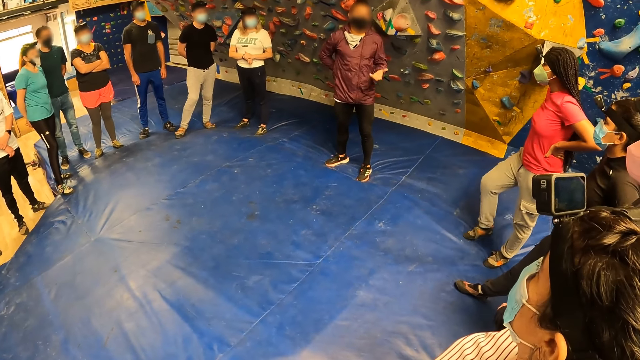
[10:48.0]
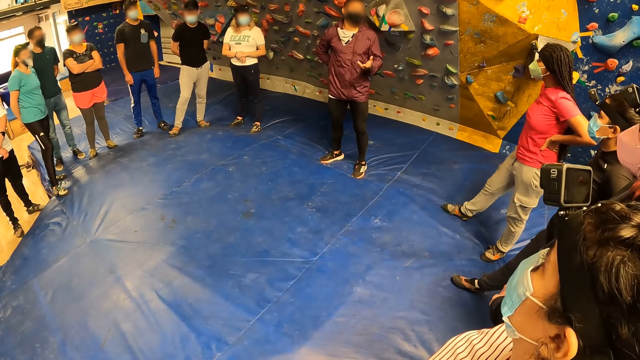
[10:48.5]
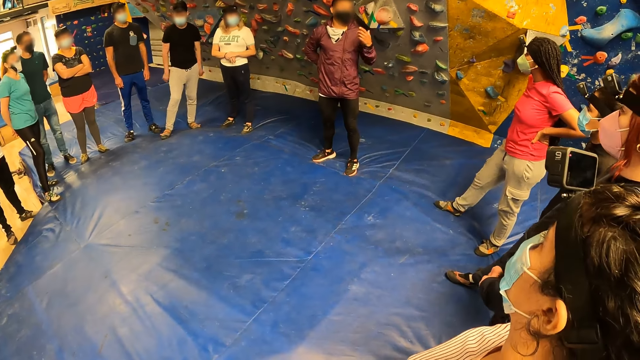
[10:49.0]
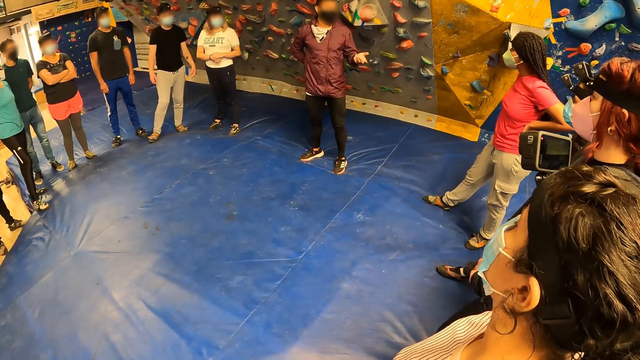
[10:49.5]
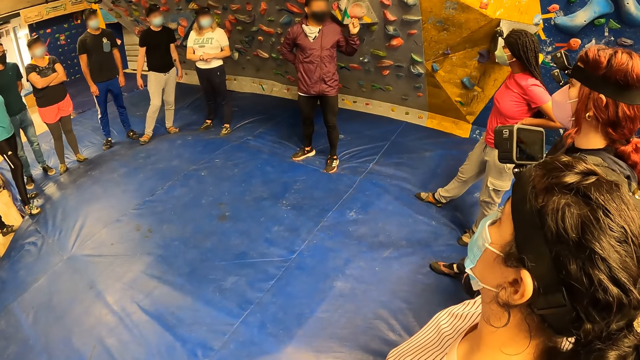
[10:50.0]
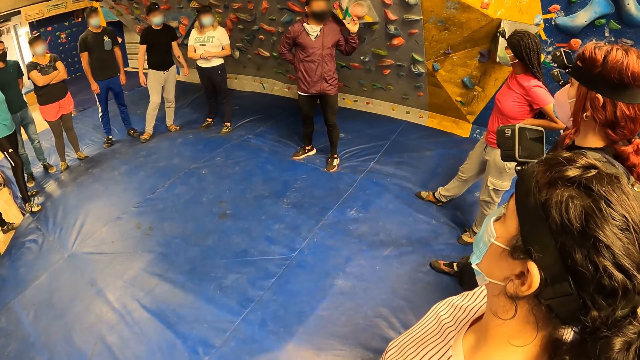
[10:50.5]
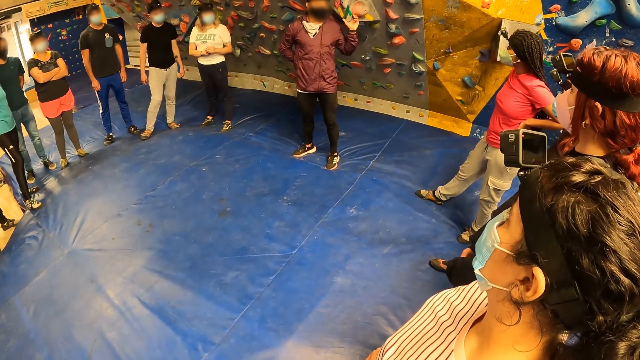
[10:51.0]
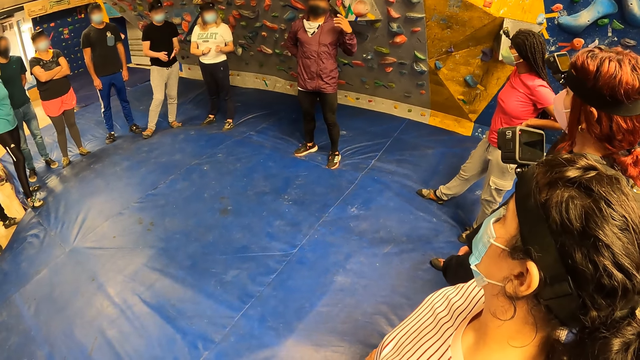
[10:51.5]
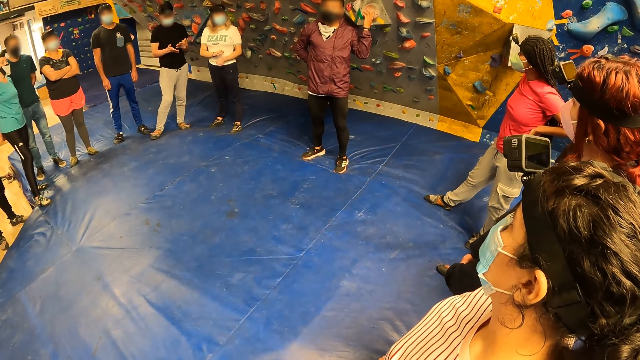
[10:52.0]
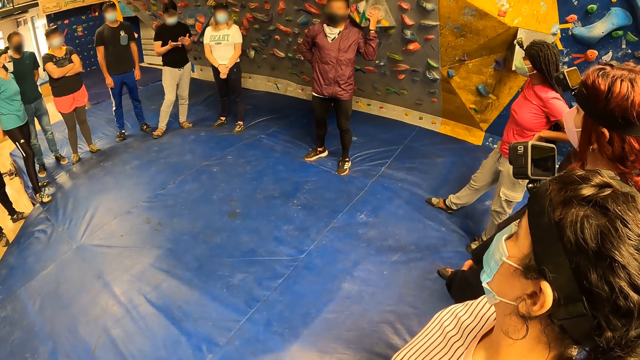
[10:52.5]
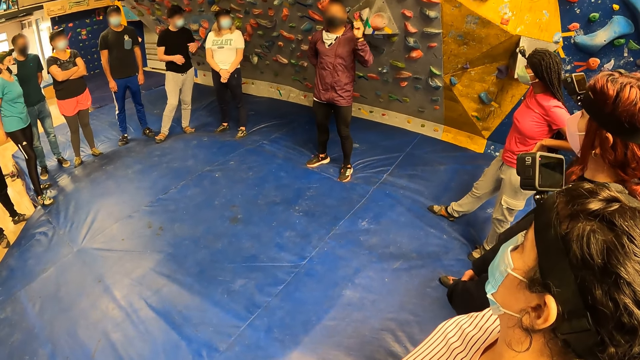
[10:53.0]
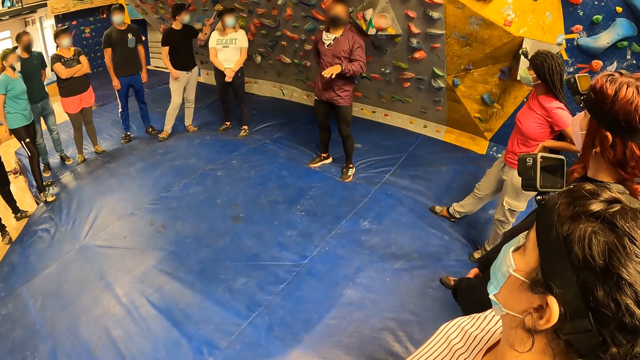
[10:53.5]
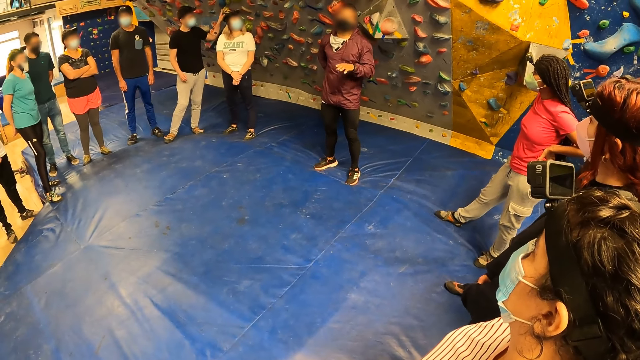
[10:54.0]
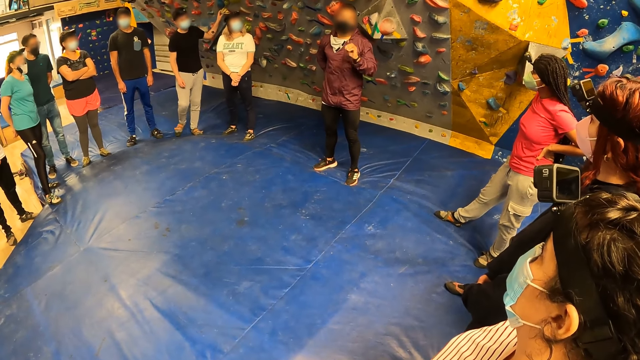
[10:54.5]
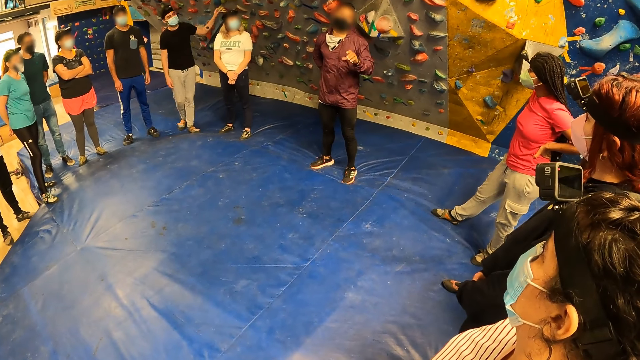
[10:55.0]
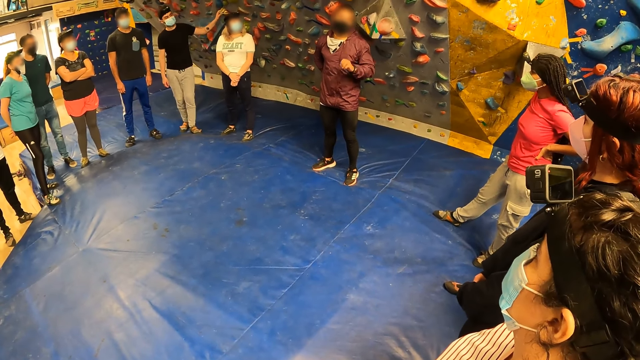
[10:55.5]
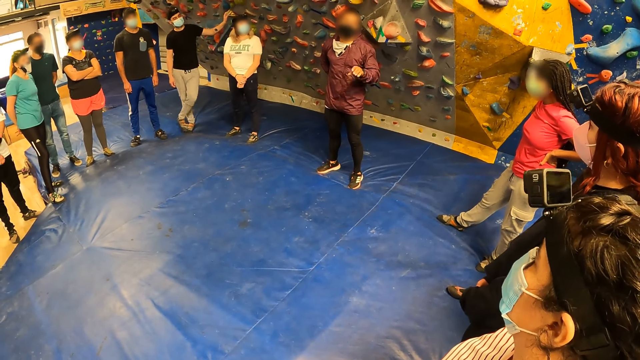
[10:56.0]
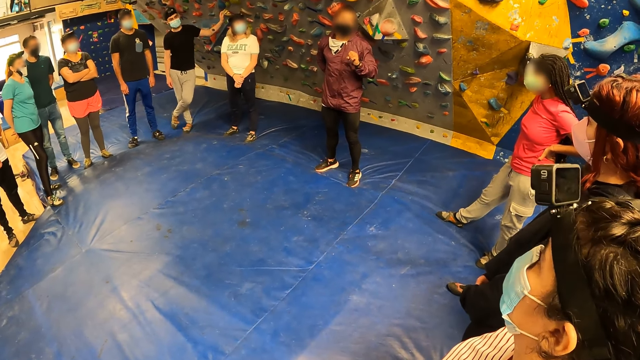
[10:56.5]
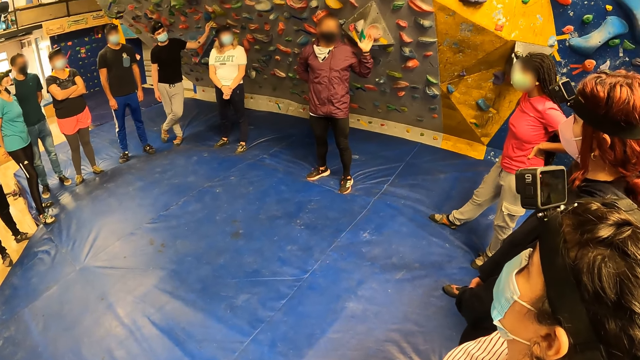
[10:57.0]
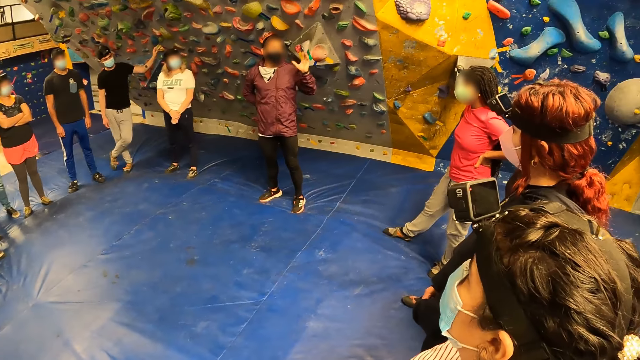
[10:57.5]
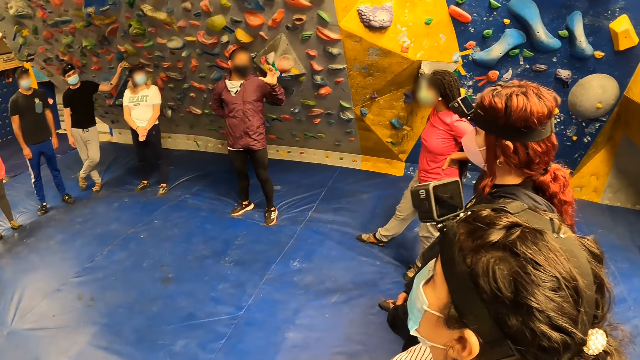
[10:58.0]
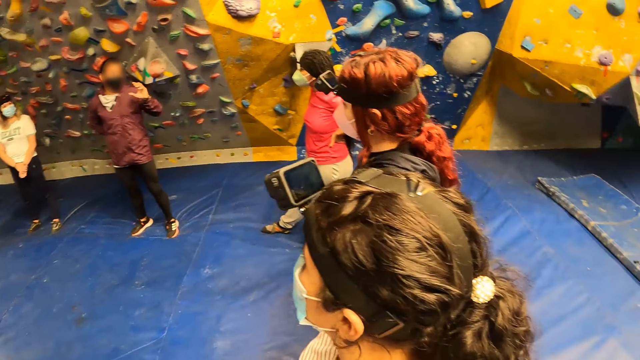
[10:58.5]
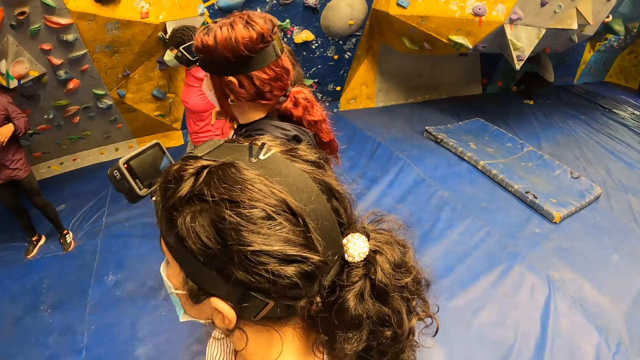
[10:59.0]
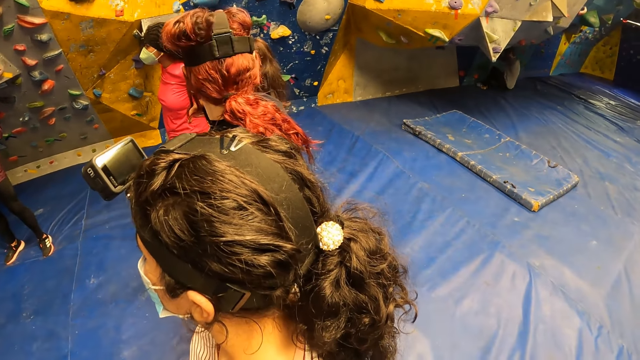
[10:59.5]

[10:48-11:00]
A man moves his hands. The man touches a wall with his left hand.

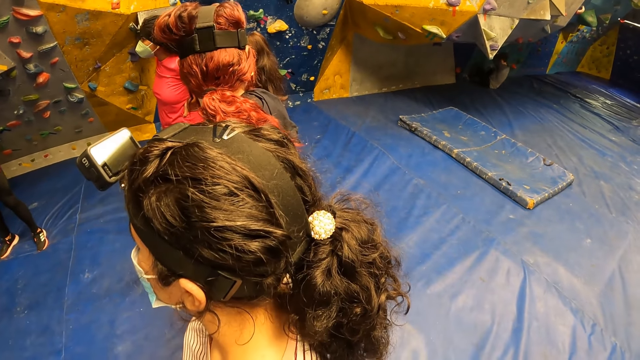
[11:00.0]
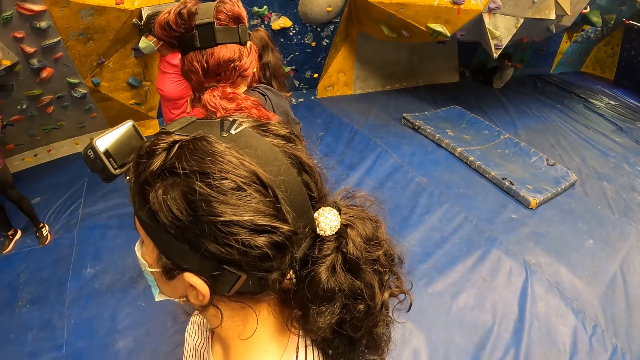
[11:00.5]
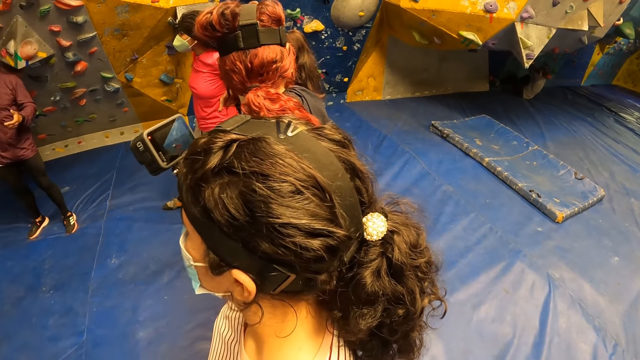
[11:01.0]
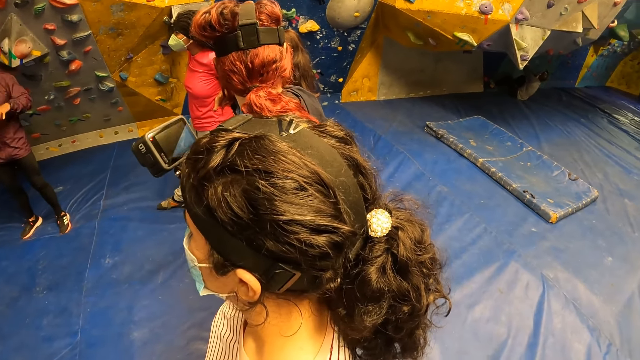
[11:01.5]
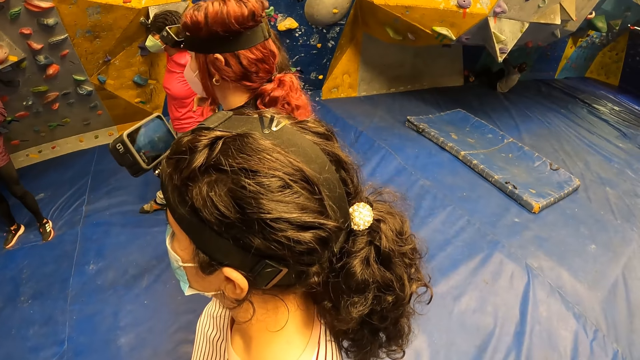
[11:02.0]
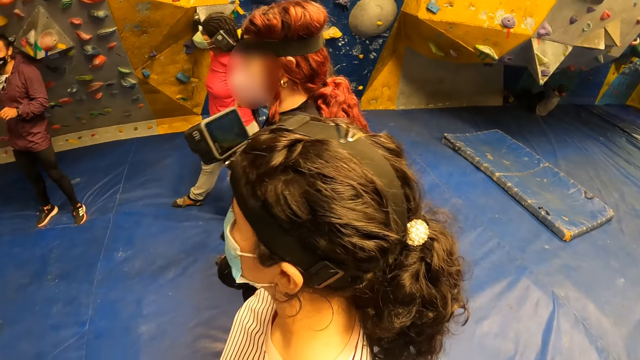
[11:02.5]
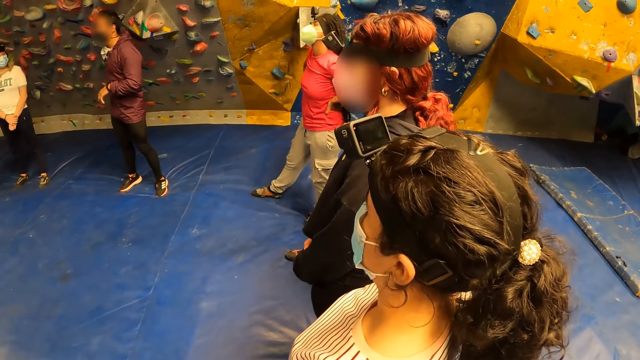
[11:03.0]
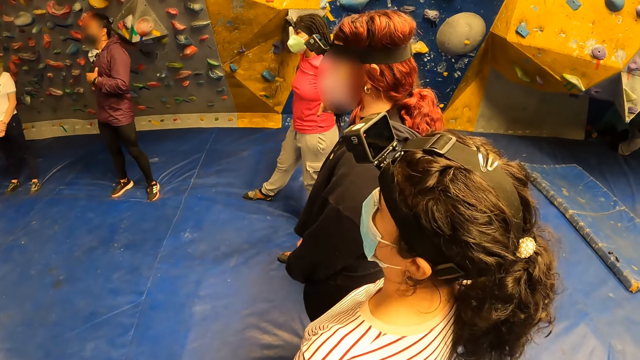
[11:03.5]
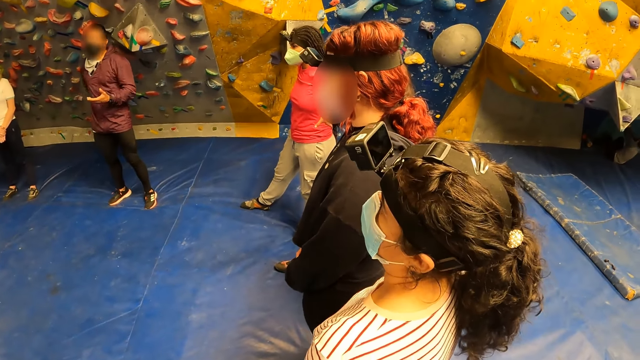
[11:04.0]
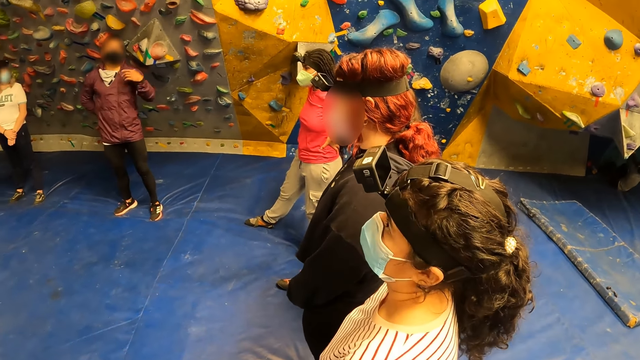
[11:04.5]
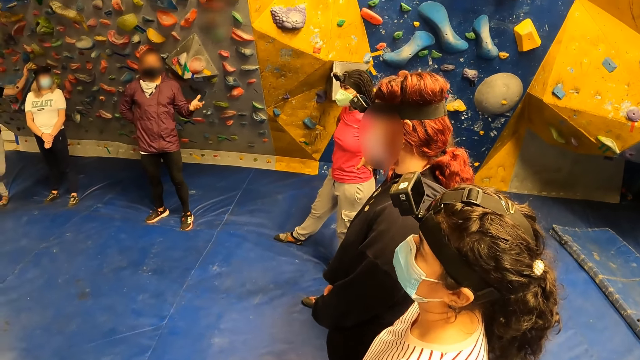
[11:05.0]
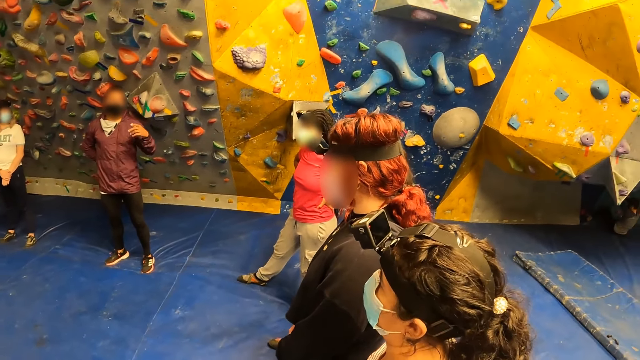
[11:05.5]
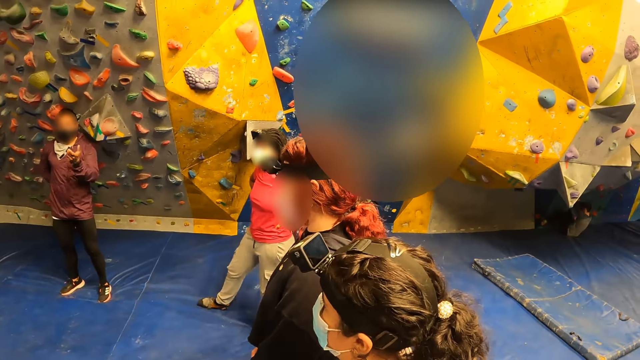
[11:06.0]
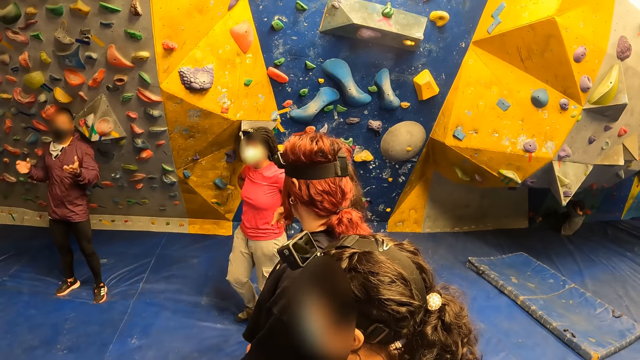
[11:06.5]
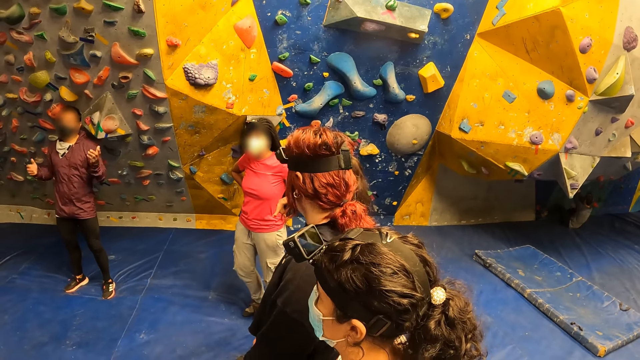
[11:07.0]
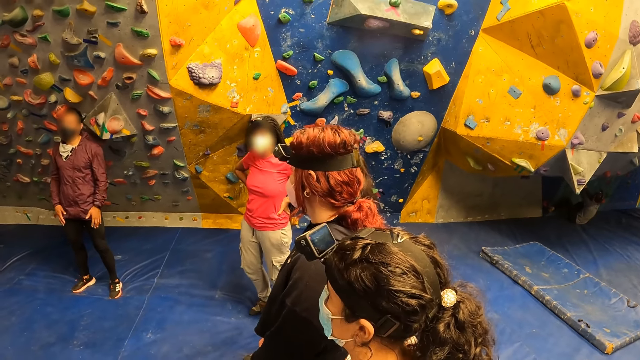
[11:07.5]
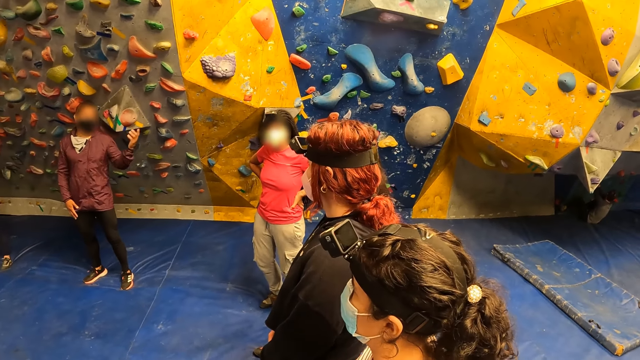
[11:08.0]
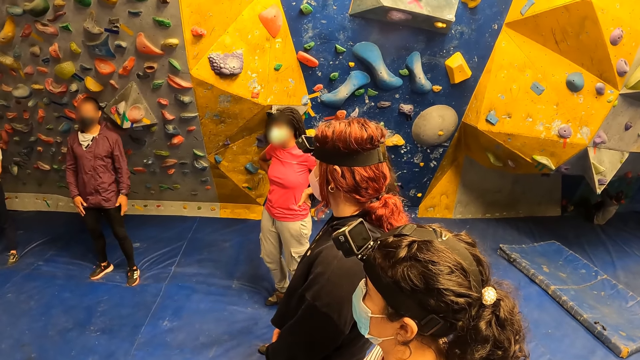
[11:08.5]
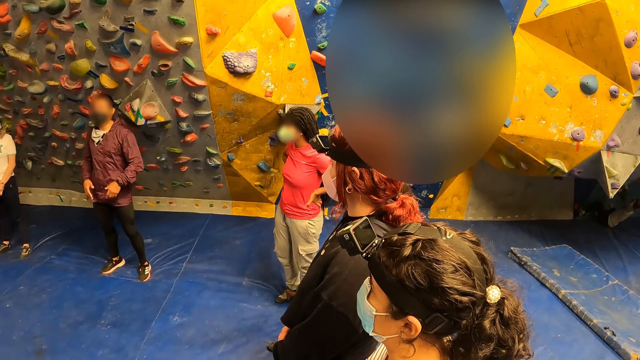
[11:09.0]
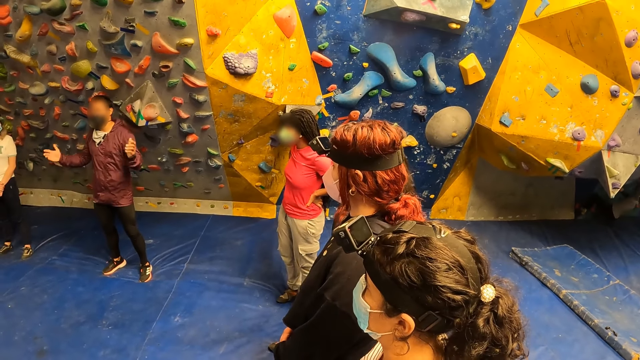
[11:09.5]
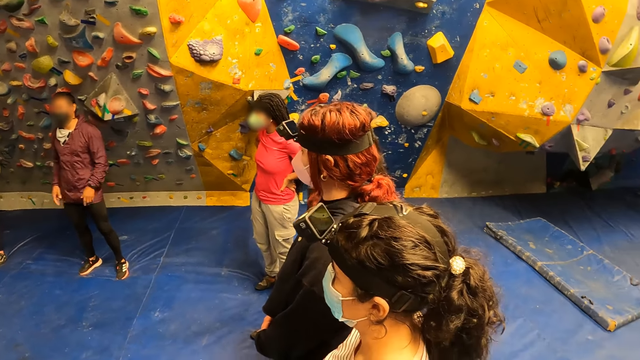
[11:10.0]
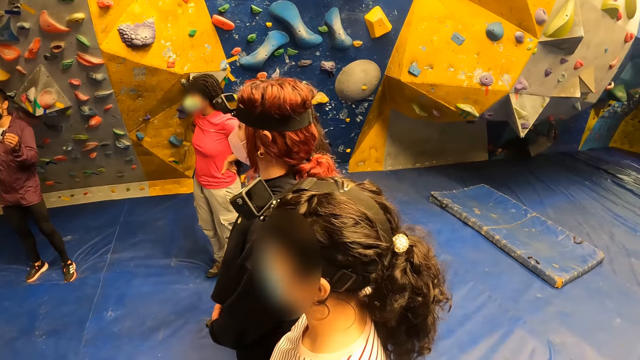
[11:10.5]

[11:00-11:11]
A lady moves her hand.
